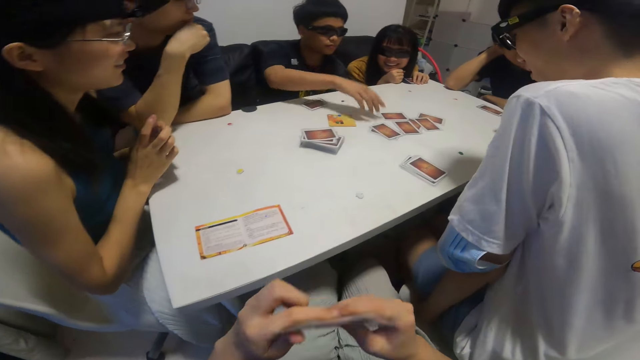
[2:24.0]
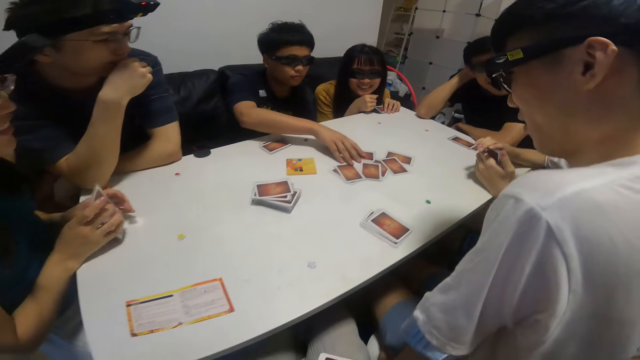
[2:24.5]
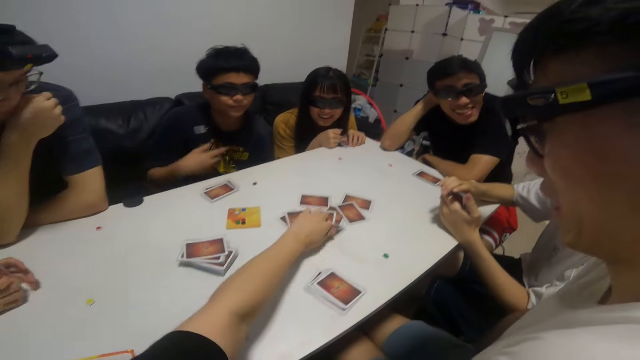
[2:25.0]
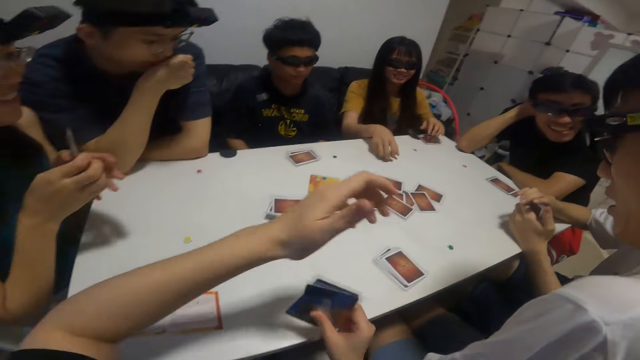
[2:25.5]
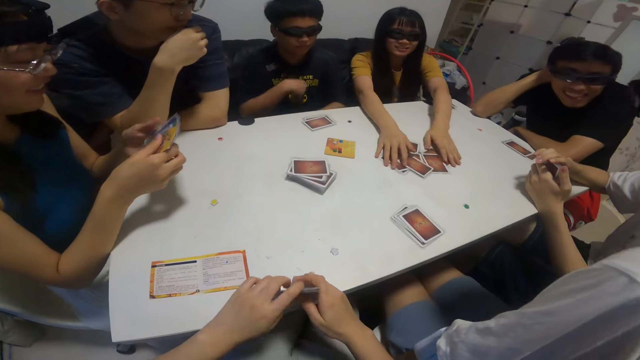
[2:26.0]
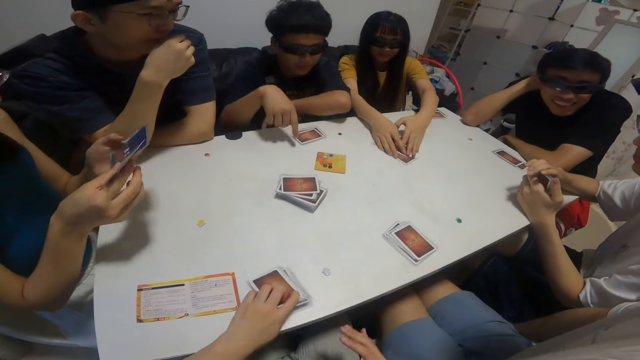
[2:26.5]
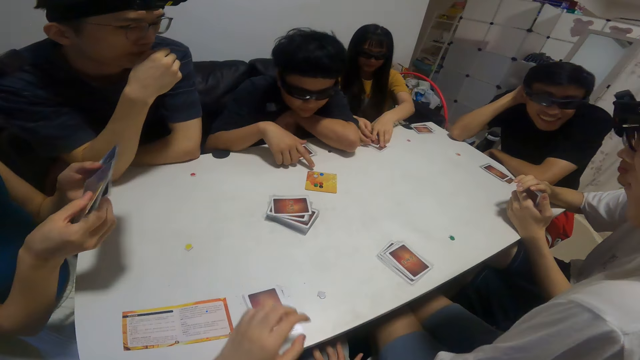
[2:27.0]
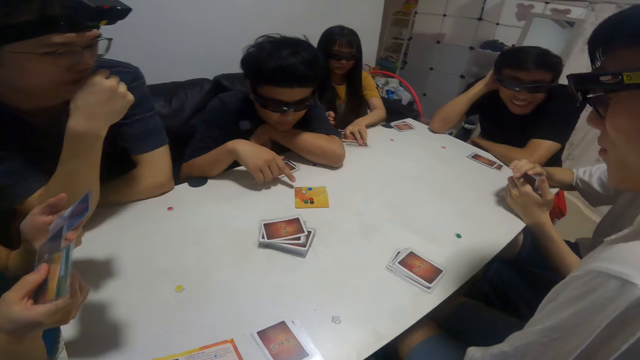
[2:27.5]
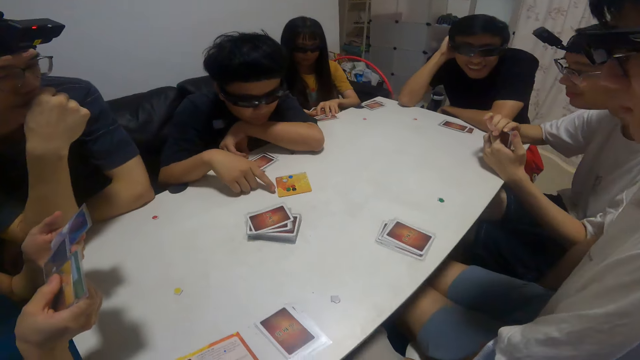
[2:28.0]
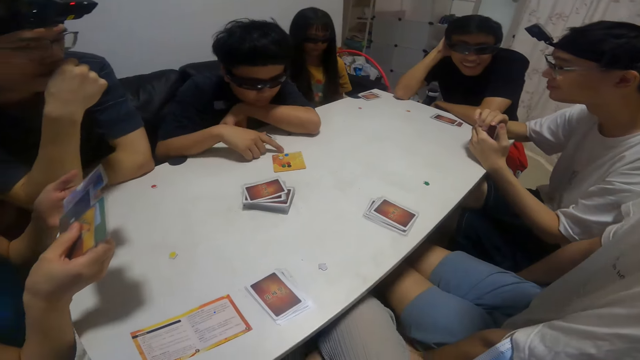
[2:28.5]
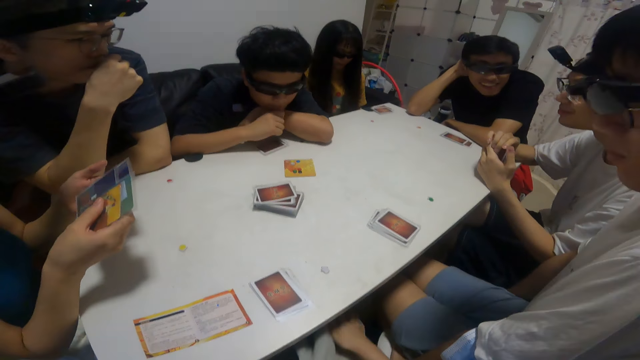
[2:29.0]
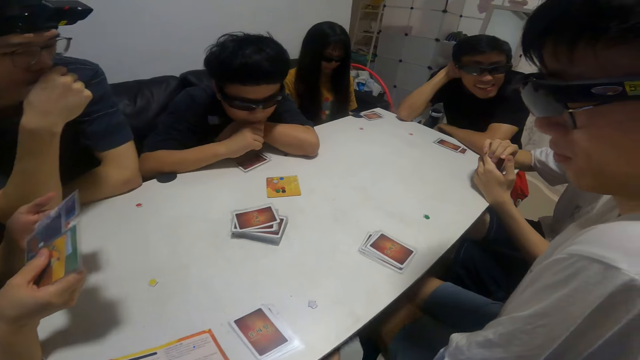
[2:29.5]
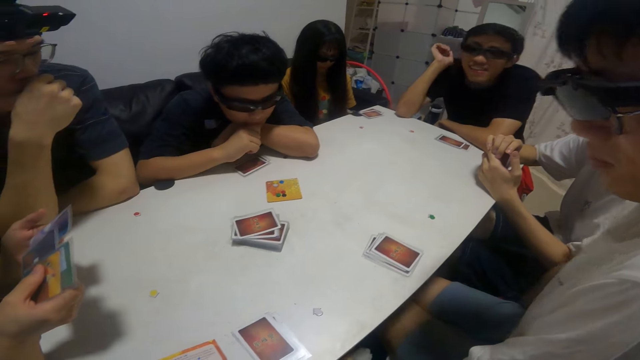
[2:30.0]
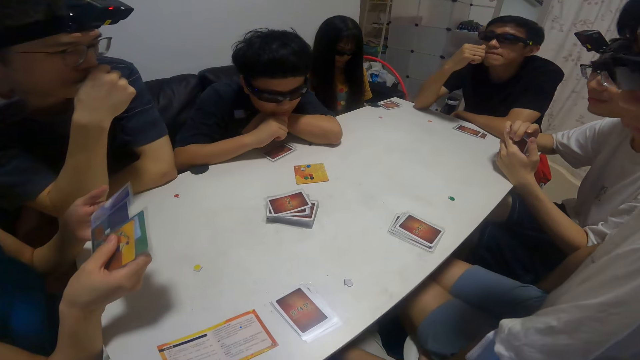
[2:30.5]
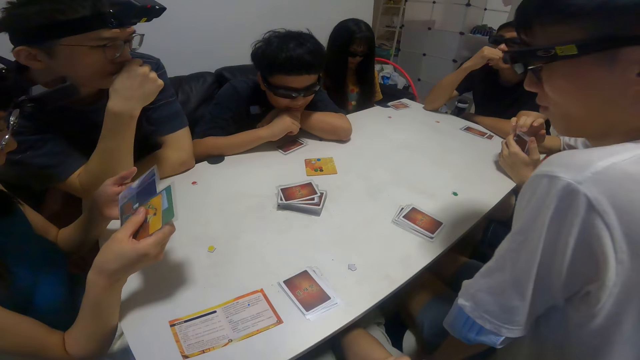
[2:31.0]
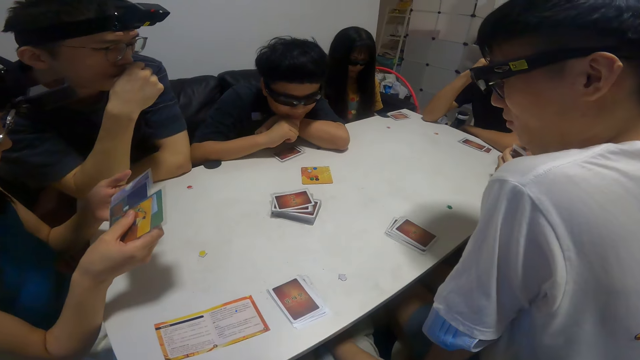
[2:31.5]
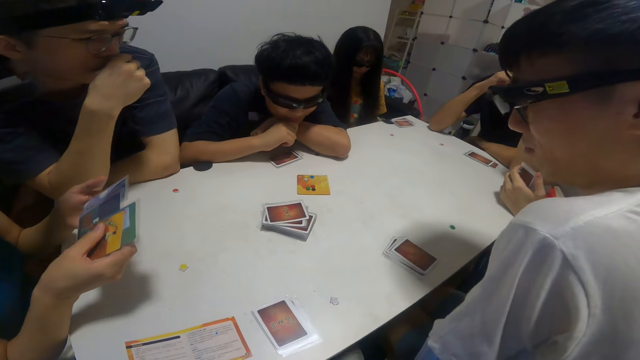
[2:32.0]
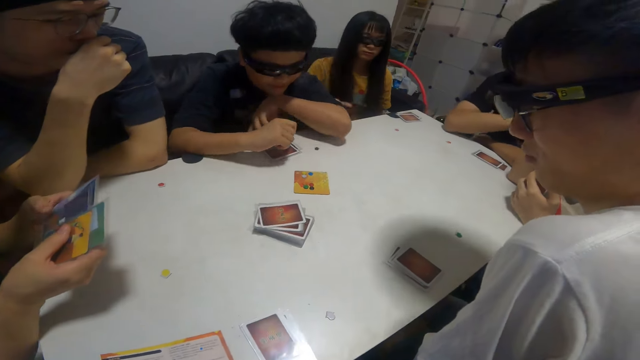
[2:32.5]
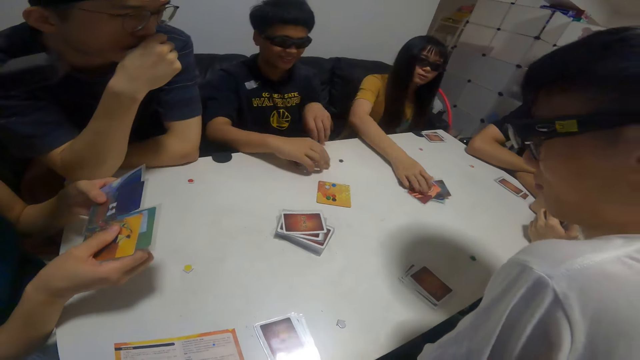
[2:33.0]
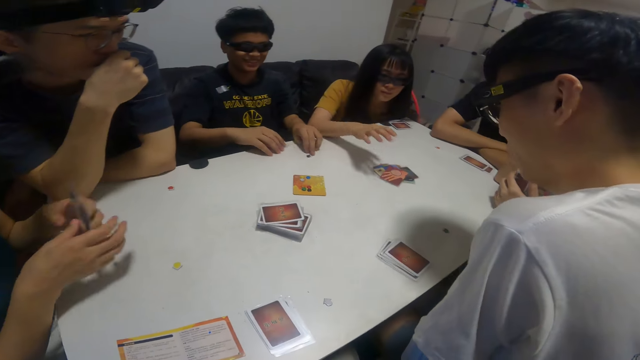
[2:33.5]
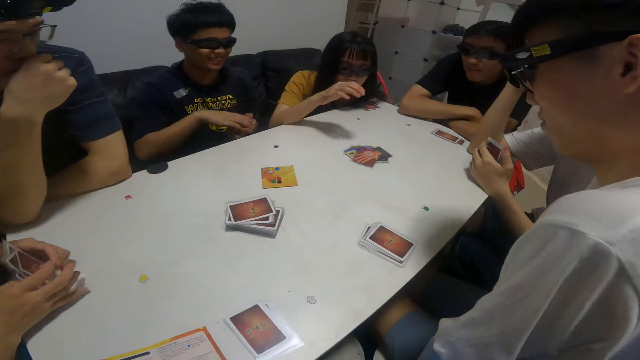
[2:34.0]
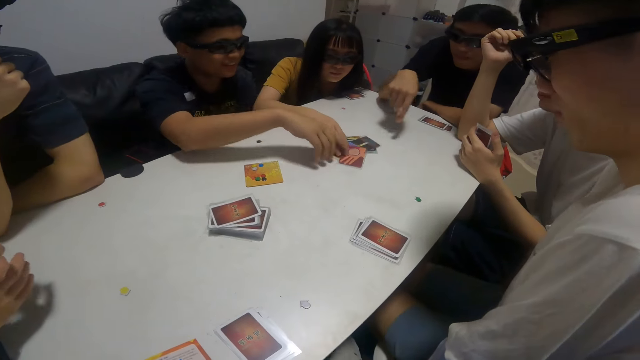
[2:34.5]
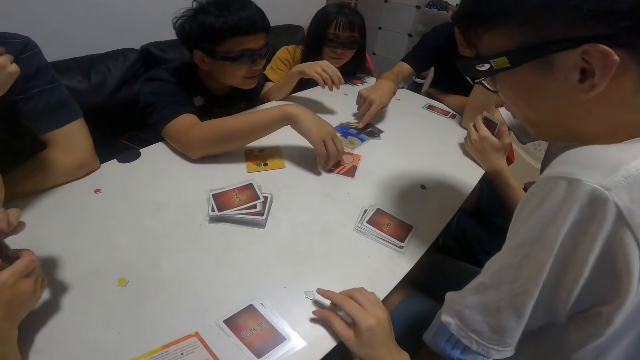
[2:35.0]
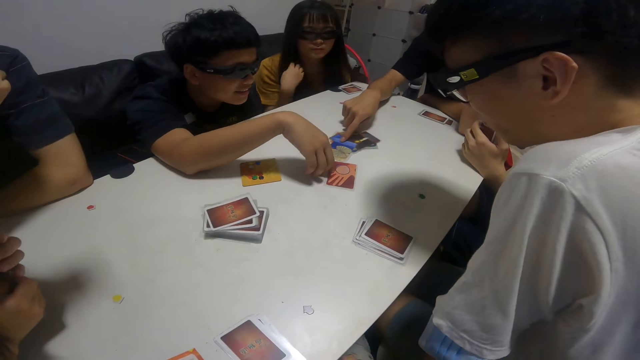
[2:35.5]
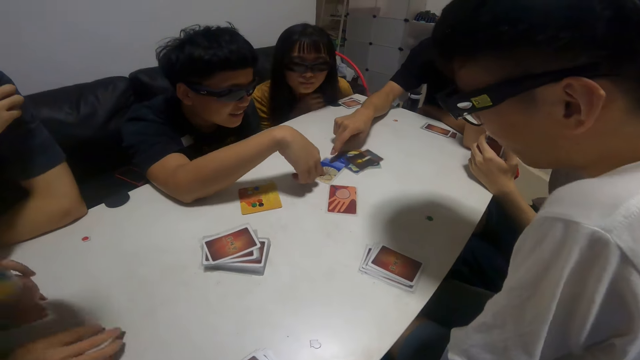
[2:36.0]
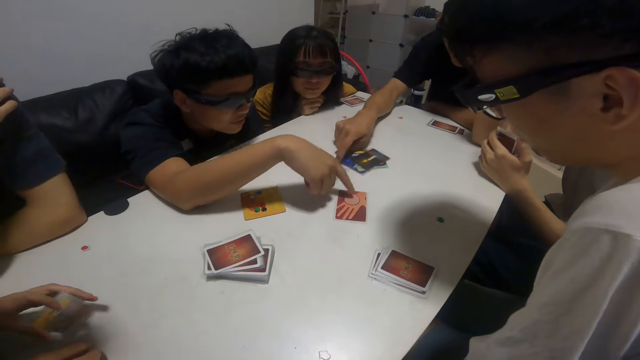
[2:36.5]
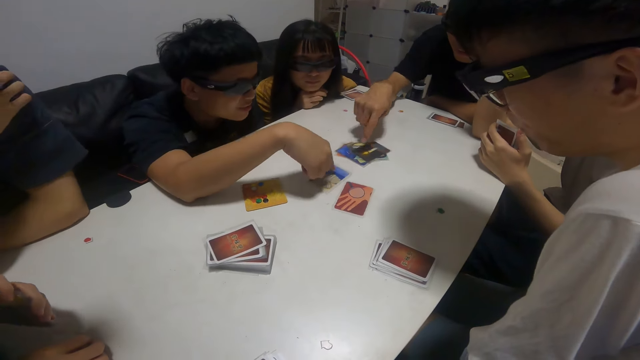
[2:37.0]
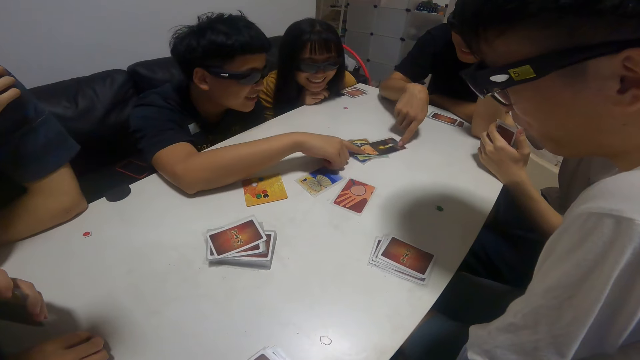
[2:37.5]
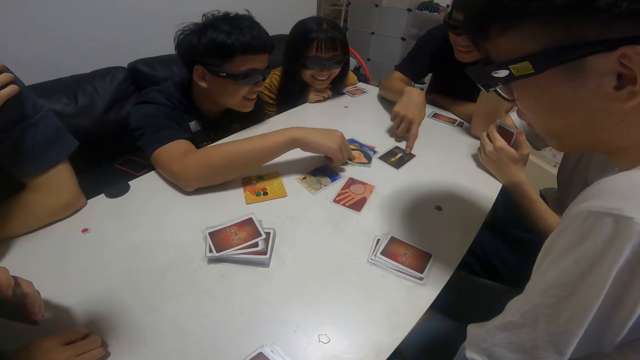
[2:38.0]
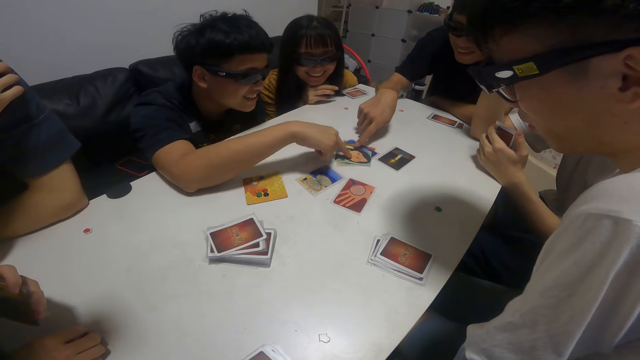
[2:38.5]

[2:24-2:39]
A boy puts a card with his right hand on the table. A man picks up the cards on the table. The camera wearer drops a card on the table with his left hand. He picks up the cards on the table. A girl packs the cards on the table with both hands and picks up the cards on the table. The camera wearer looks at the cards. The man looks at the cards. The girl drops the cards on the table with her right hand. The boy touches the cards the girl dropped with his right hand. A woman picks up the cards on the table. Another boy touches the cards the girl dropped with his right hand. The camera wearer looks at the cards. The man picks up the cards.

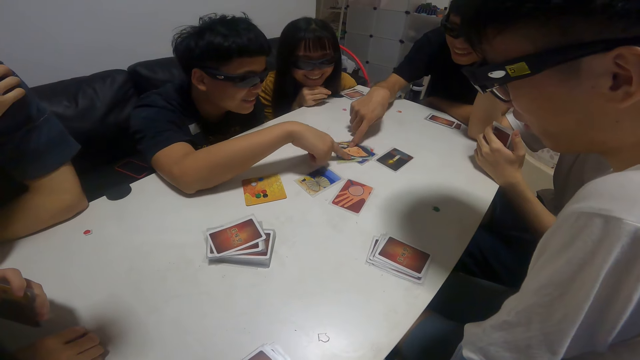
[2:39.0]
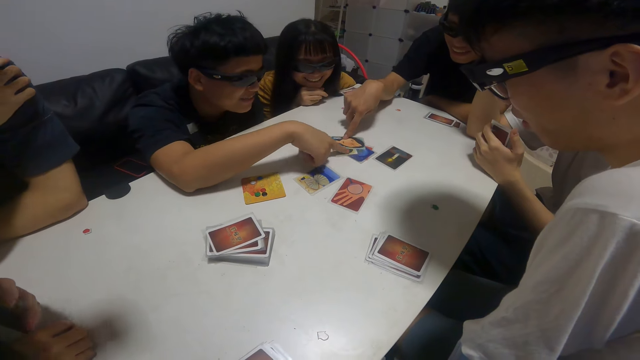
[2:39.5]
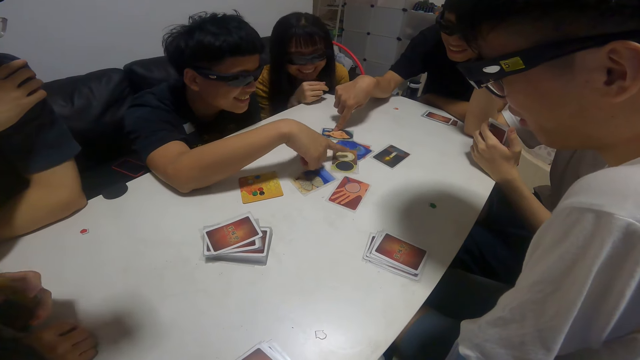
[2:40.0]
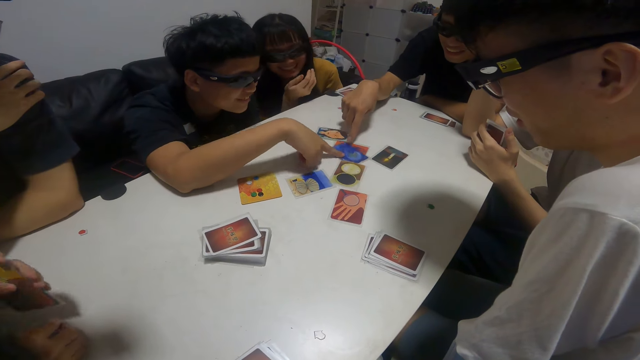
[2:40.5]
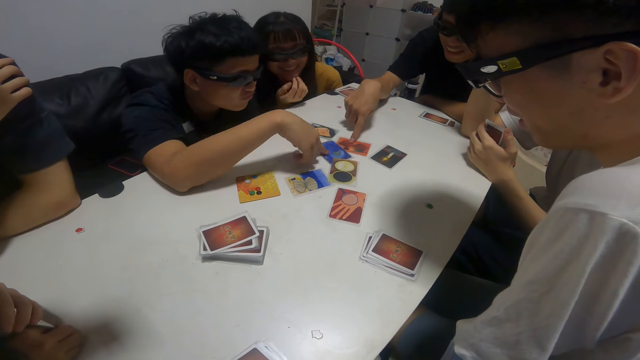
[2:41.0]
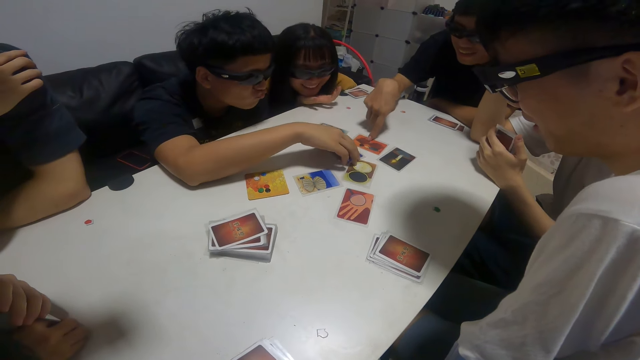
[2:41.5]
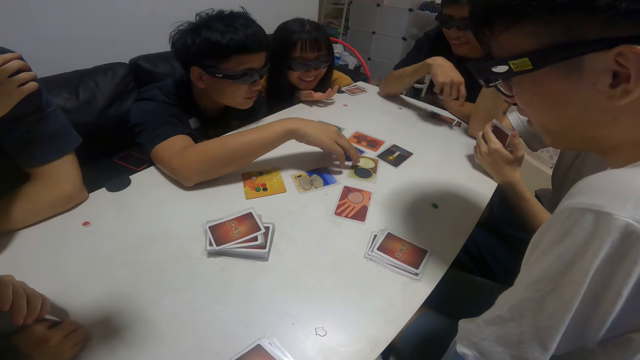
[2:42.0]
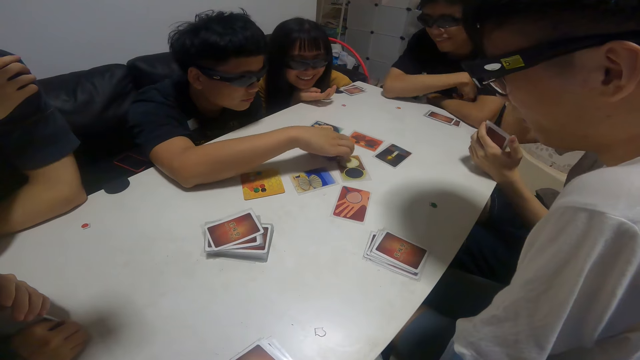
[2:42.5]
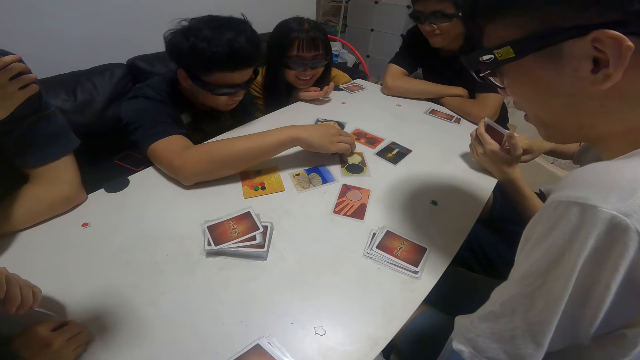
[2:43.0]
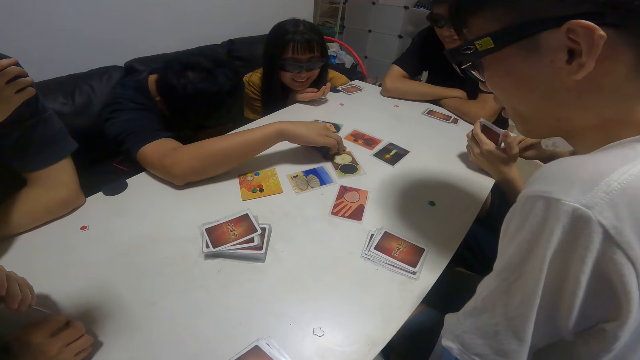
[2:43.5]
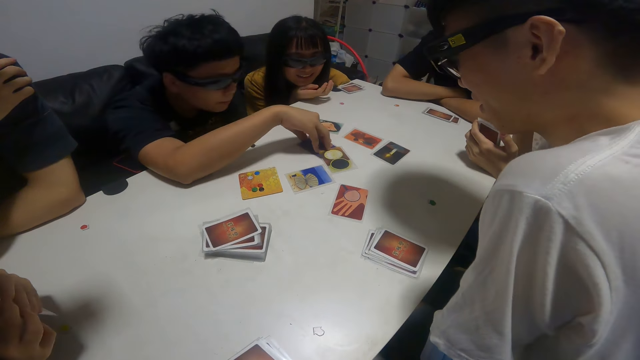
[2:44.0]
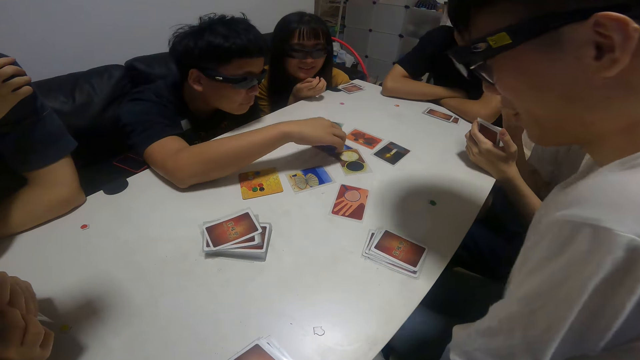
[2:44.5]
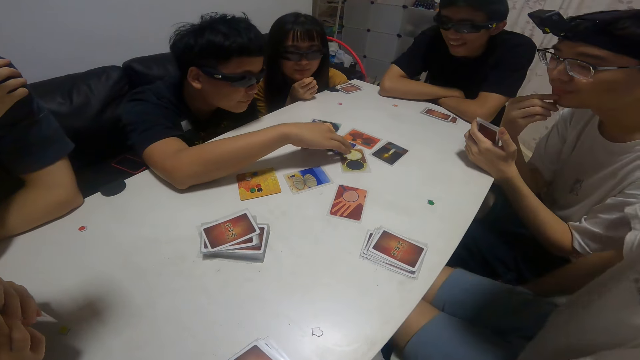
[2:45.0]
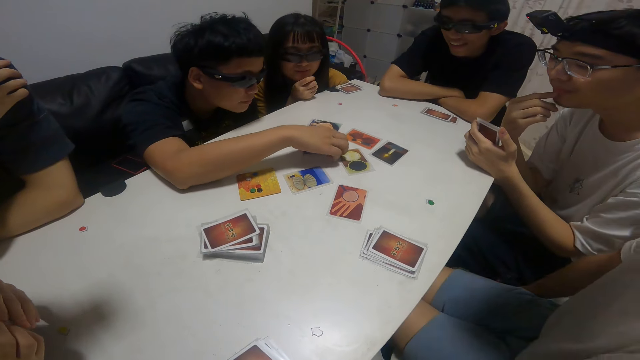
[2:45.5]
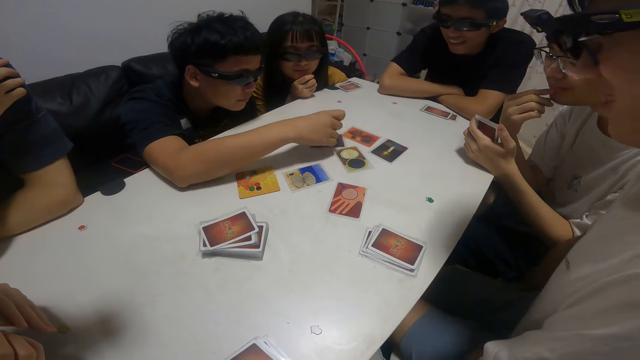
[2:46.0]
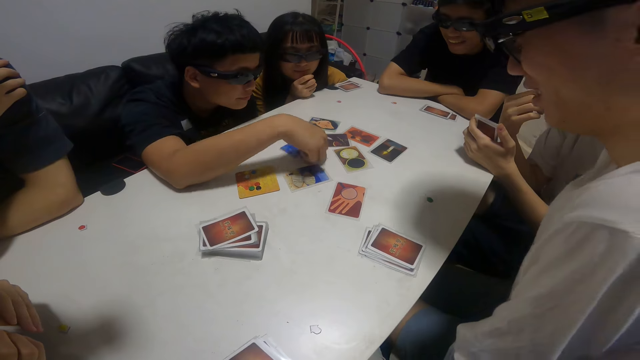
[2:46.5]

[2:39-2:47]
A man picks up the cards. Another man picks up the cards and looks at the cards.
